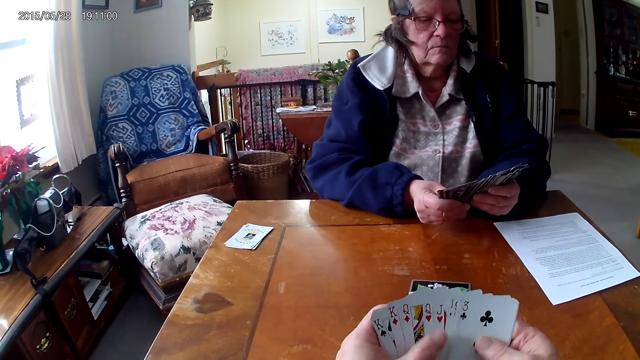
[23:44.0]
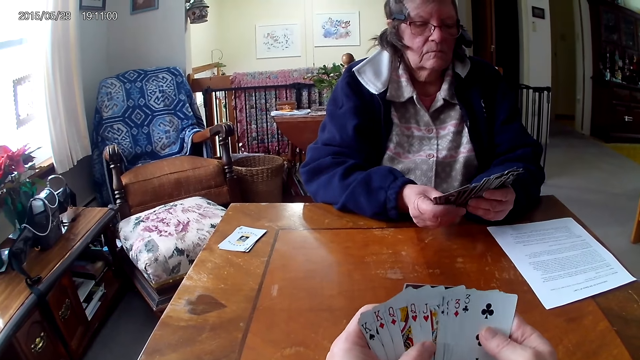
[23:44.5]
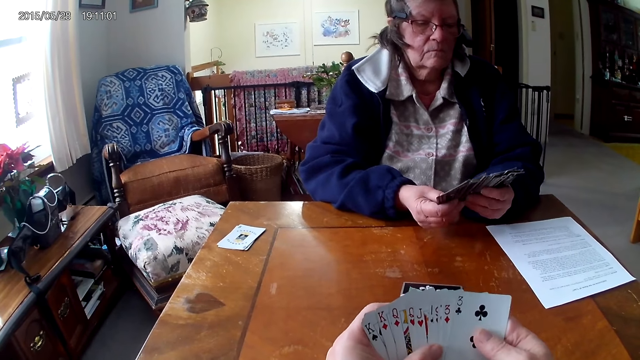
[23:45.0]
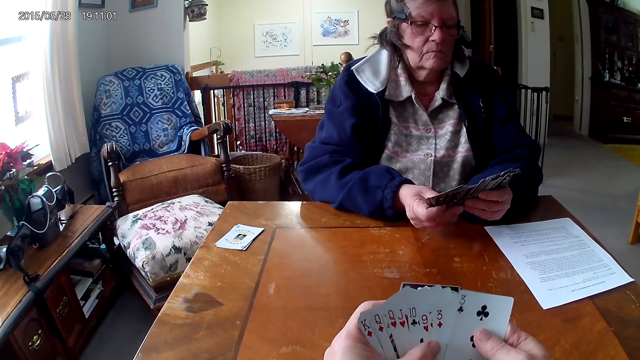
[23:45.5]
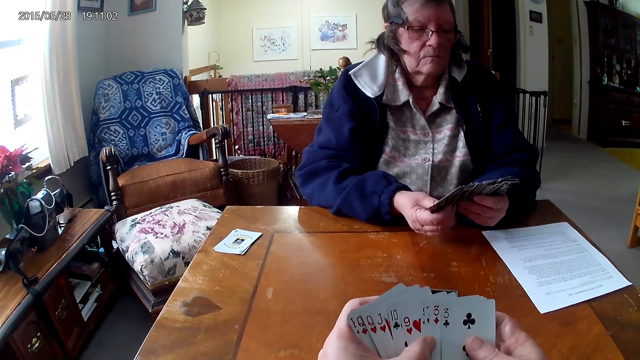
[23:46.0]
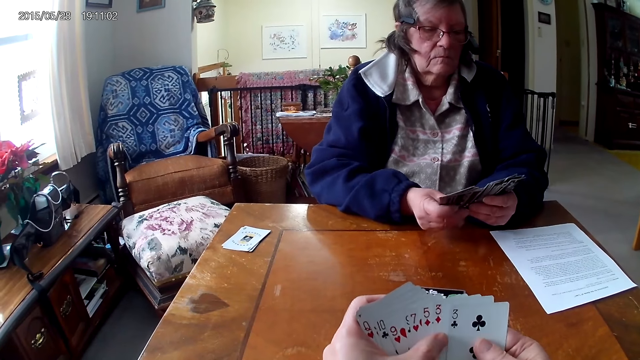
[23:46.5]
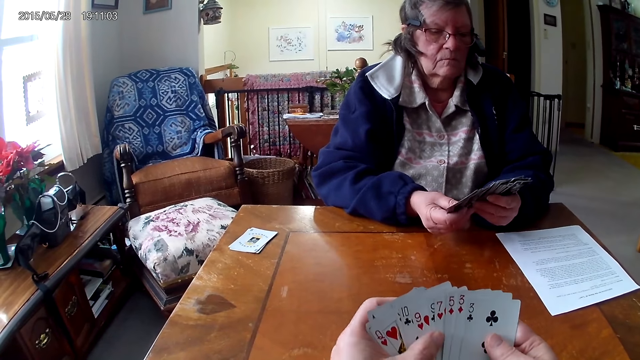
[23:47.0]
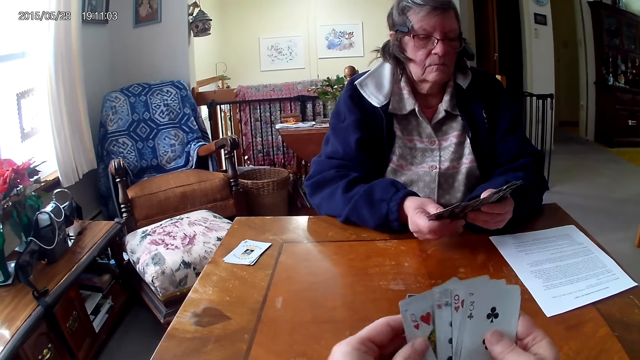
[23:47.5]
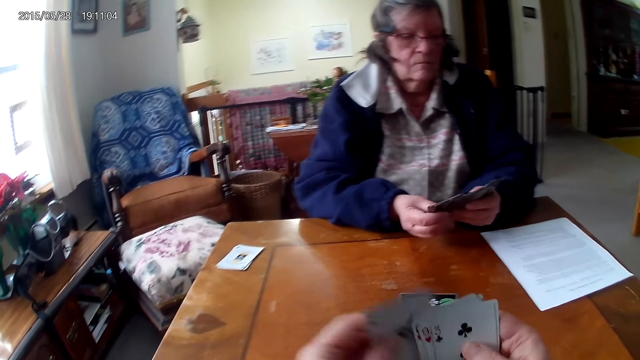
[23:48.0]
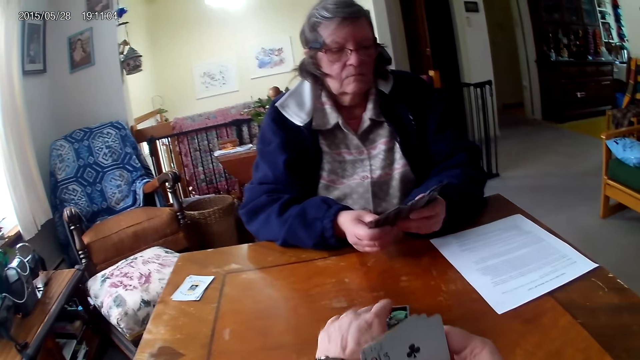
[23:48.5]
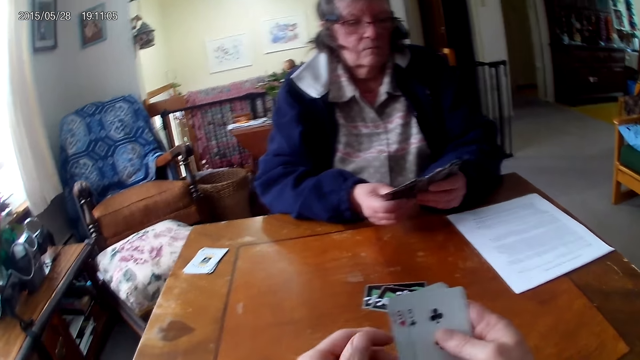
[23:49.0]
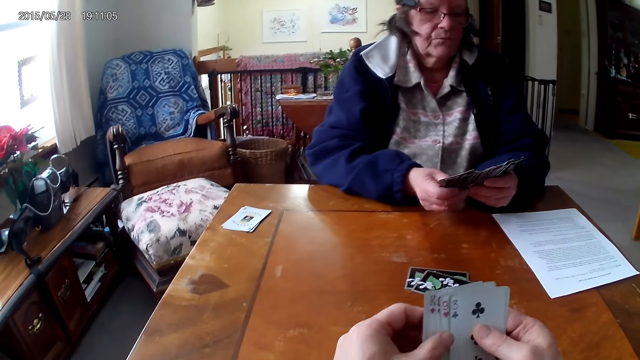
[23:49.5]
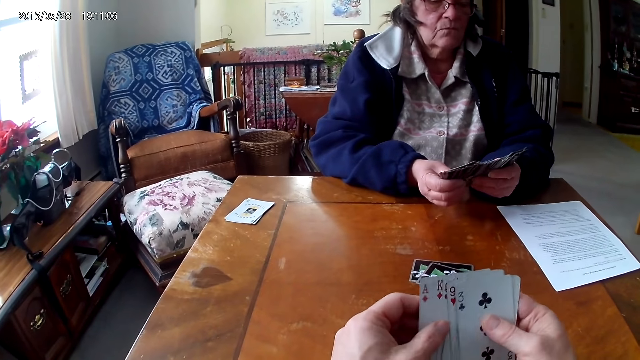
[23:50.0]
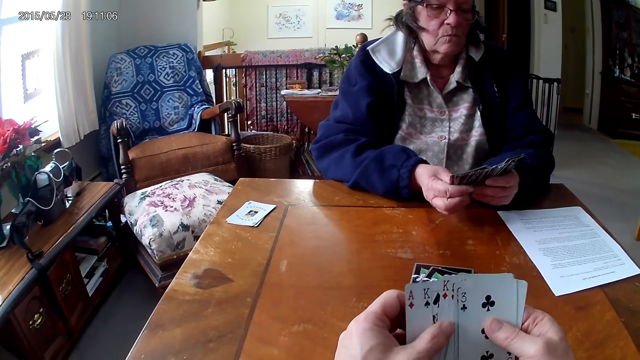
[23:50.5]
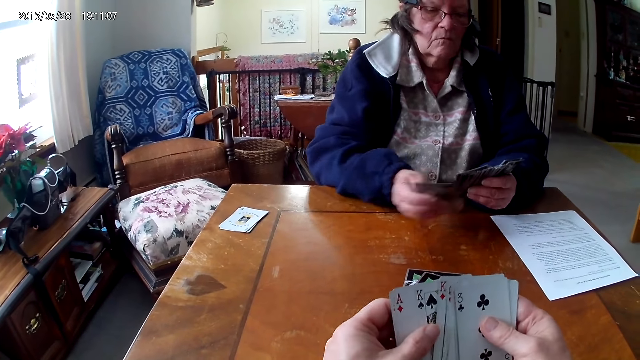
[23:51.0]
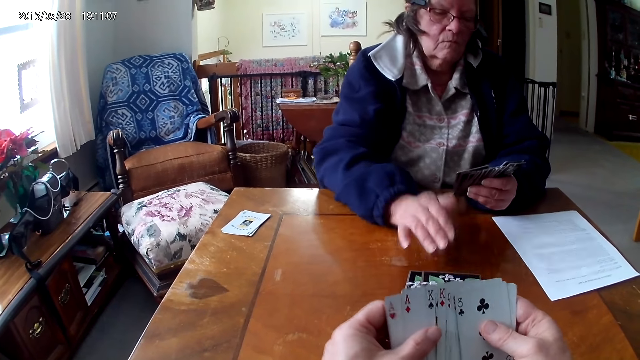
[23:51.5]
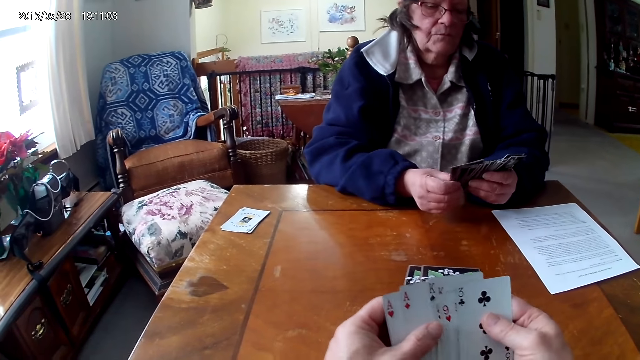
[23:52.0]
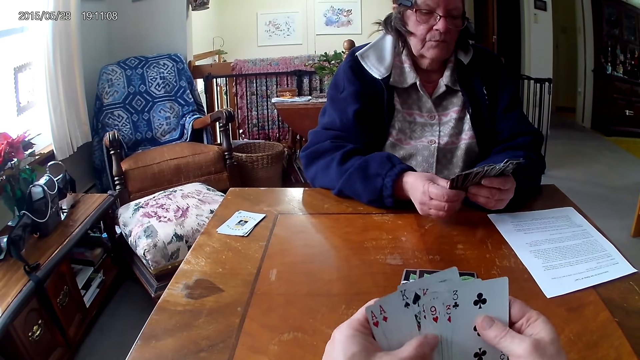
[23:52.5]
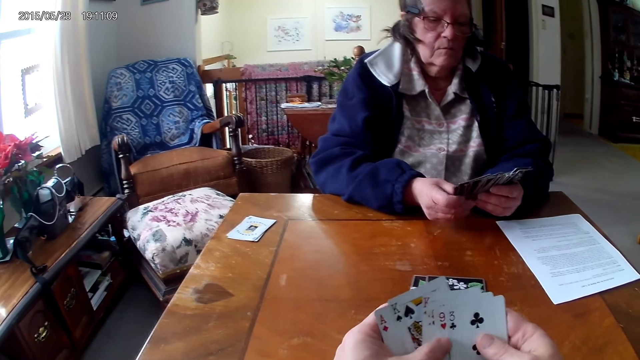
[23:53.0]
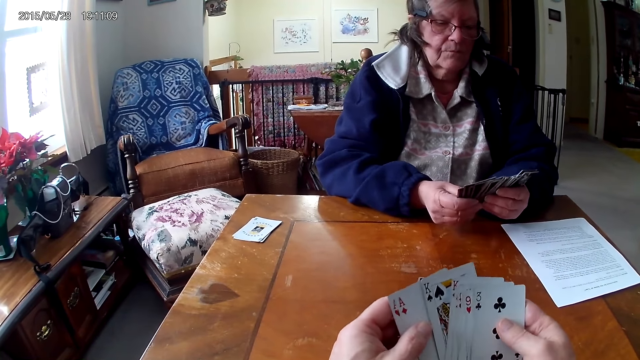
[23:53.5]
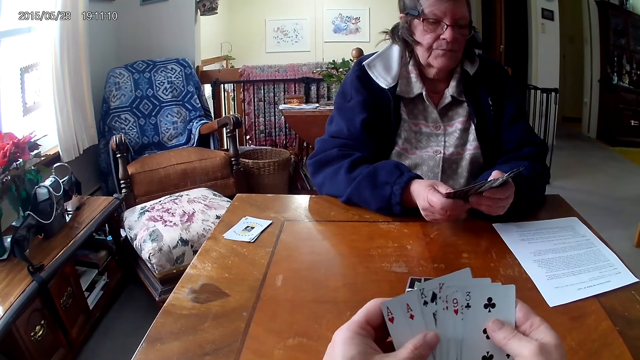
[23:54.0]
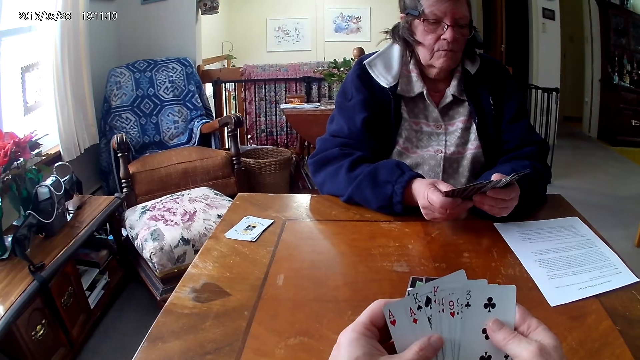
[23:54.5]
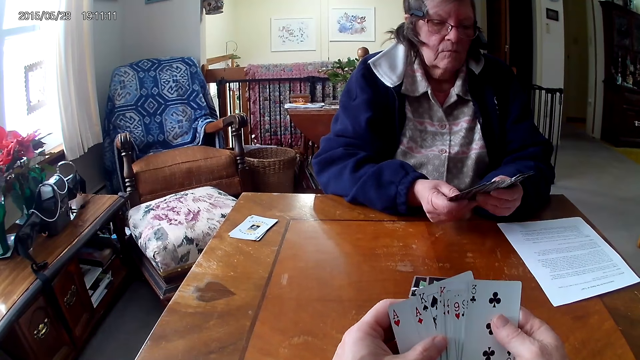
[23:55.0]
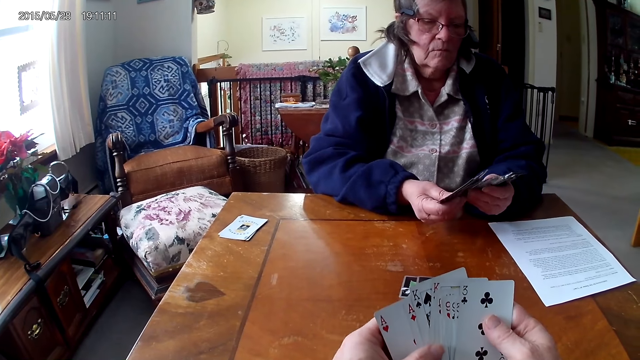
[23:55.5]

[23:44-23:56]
A man puts one card on the table. The camera wearer drops the card on the table. The man puts one card on the table again.

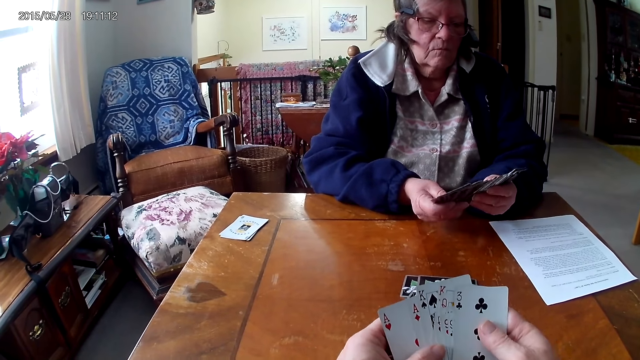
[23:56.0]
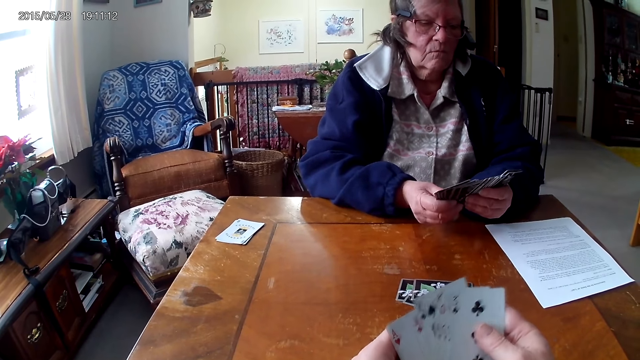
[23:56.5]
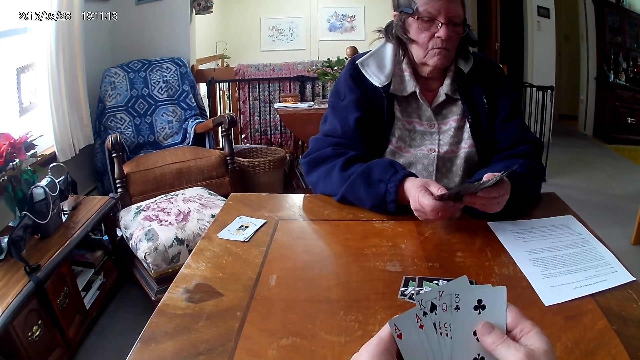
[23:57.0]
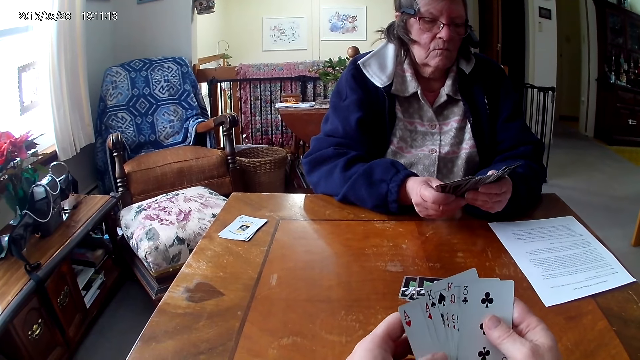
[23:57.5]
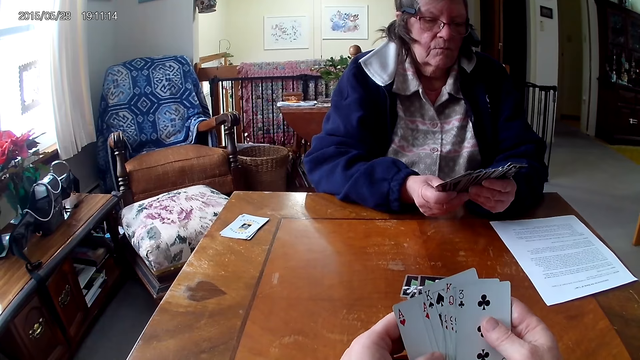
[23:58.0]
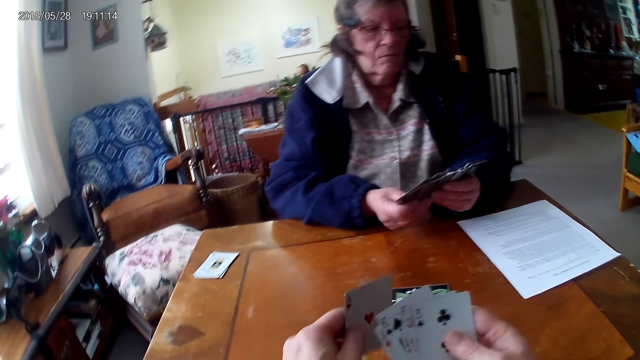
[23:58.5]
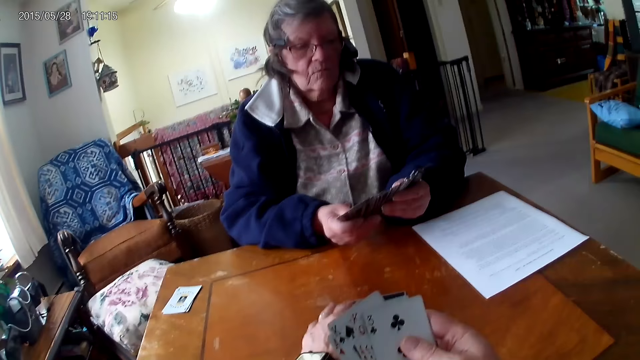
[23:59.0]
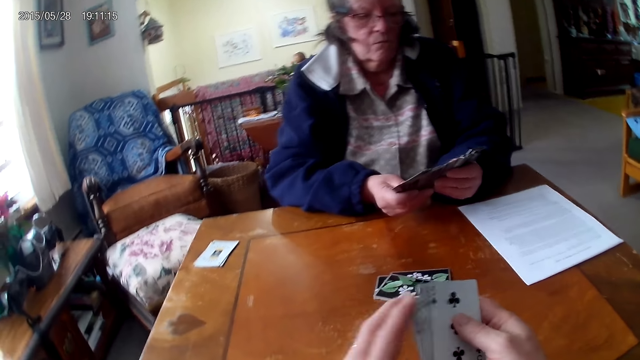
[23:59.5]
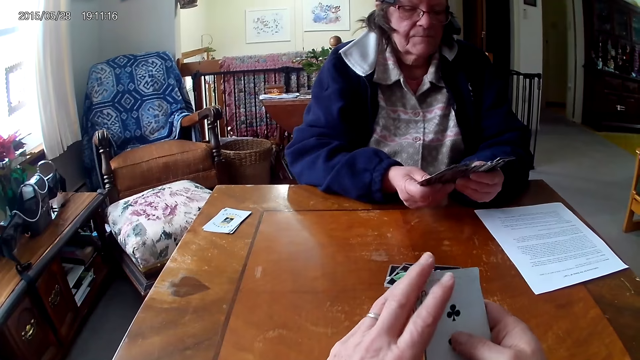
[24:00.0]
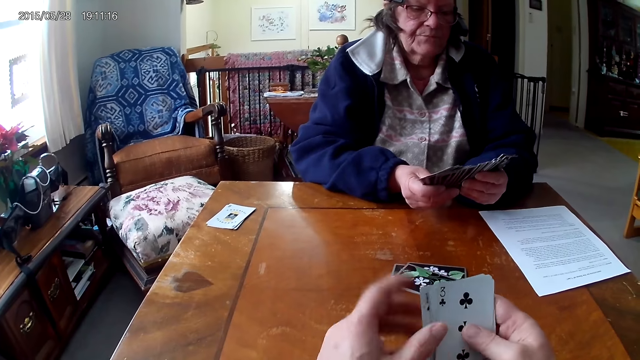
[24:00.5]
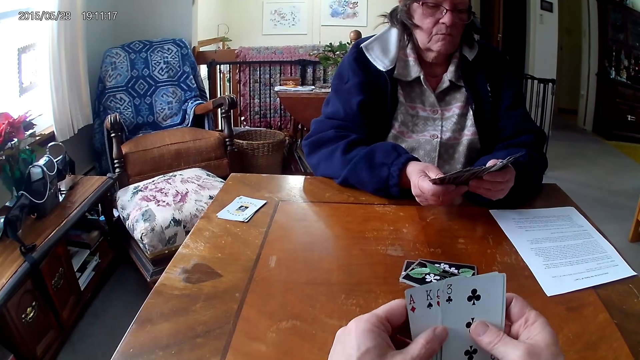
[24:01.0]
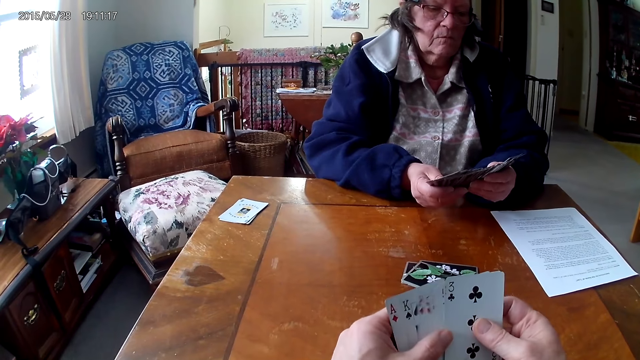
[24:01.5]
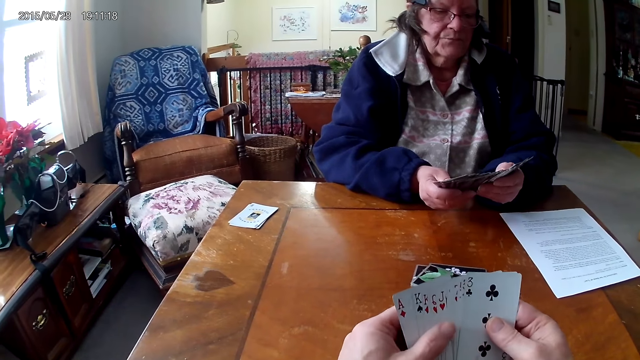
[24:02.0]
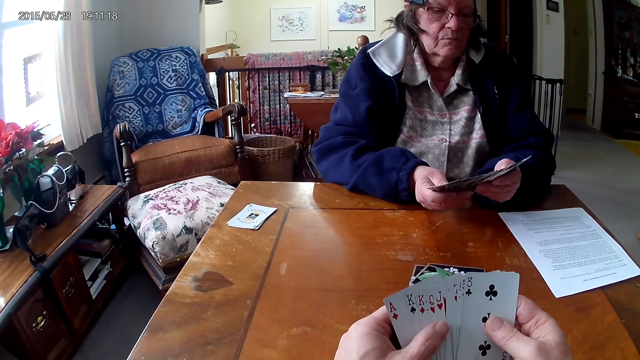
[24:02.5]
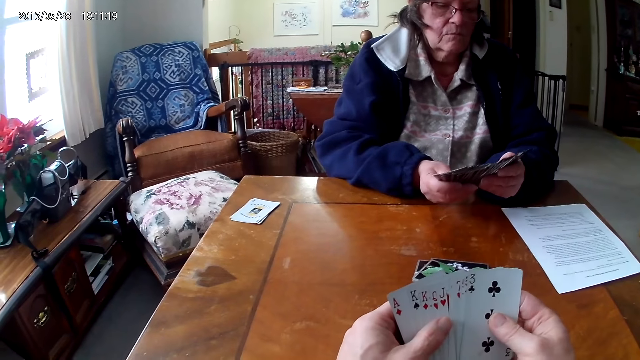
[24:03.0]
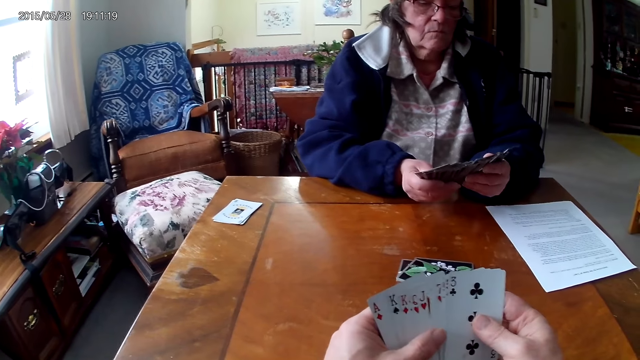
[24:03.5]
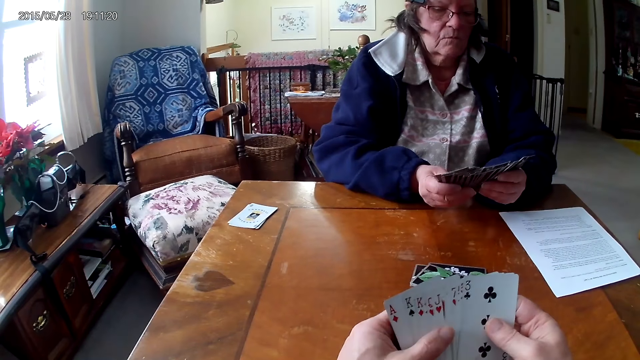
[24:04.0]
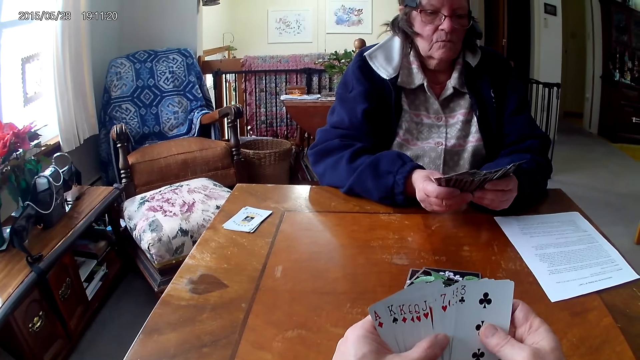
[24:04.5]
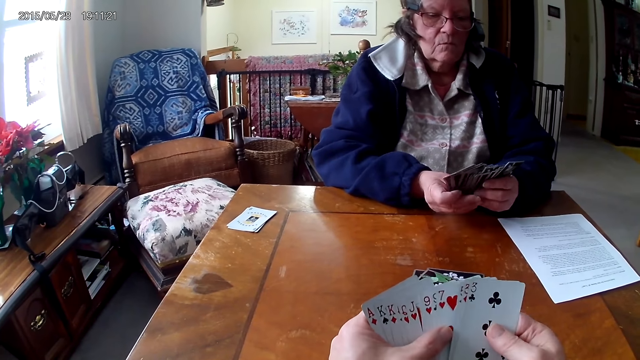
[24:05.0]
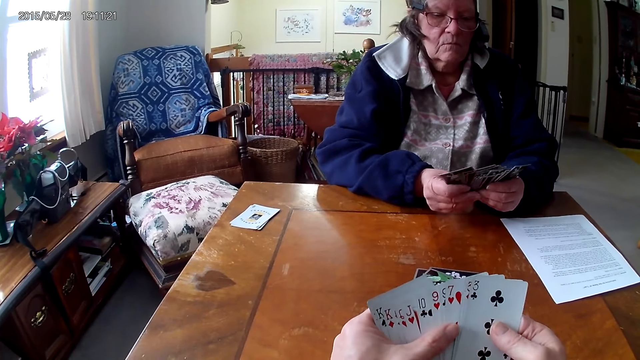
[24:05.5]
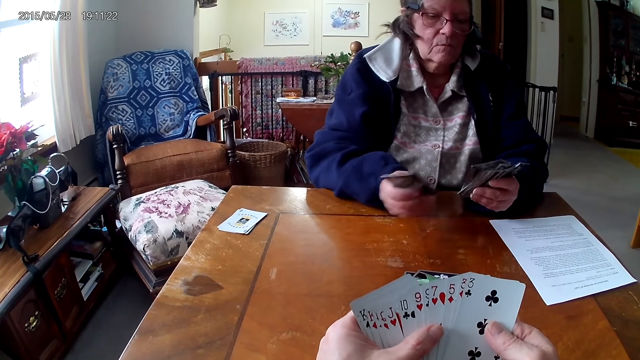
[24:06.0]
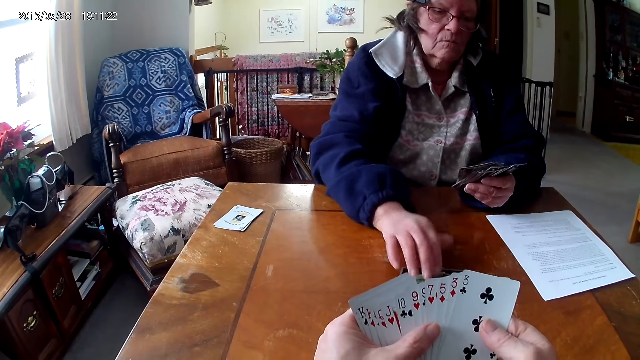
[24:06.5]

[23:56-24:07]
The camera wearer arranges cards in her hands. She puts one card on the table.
